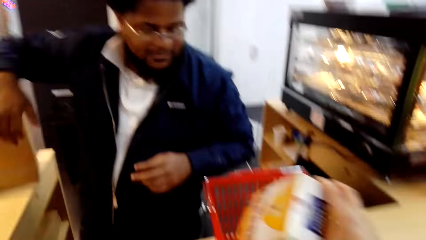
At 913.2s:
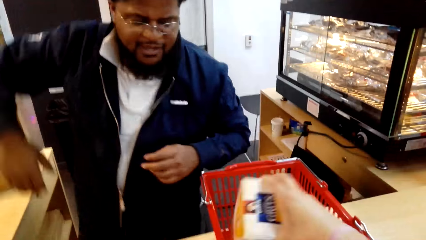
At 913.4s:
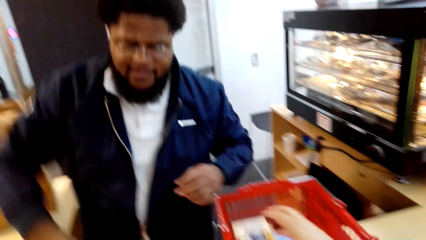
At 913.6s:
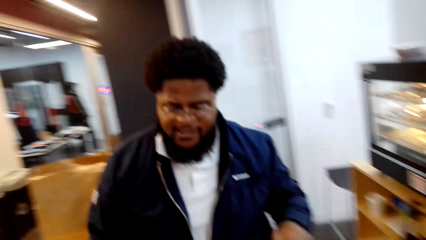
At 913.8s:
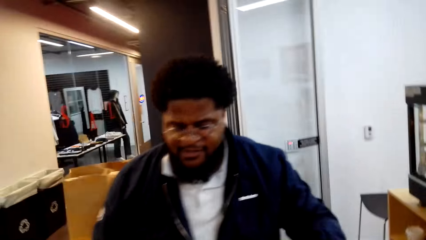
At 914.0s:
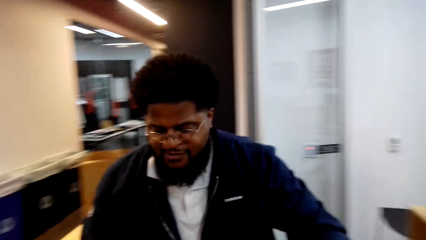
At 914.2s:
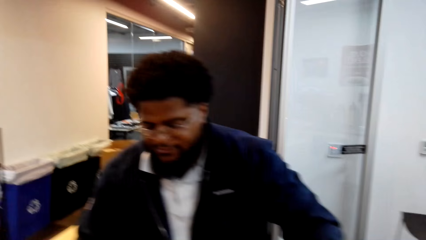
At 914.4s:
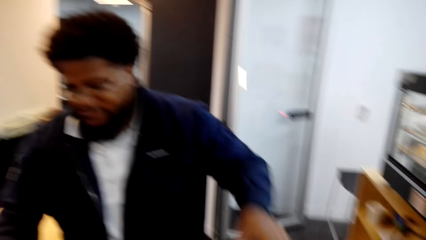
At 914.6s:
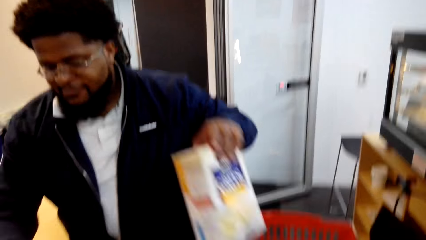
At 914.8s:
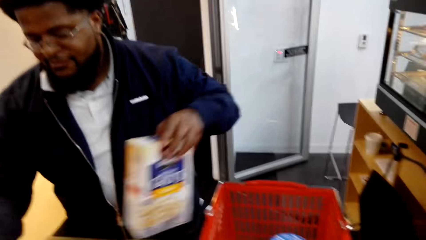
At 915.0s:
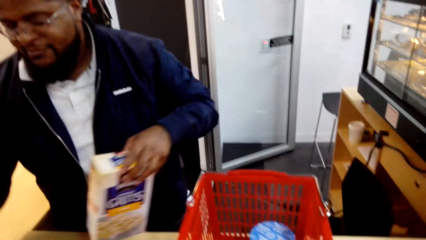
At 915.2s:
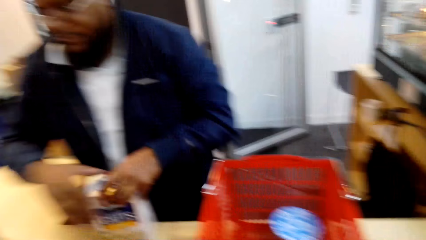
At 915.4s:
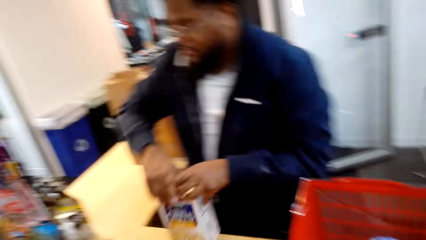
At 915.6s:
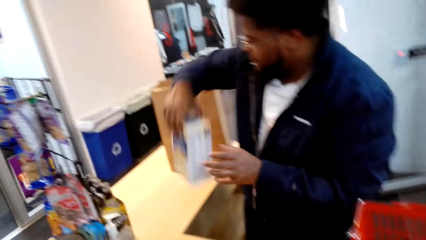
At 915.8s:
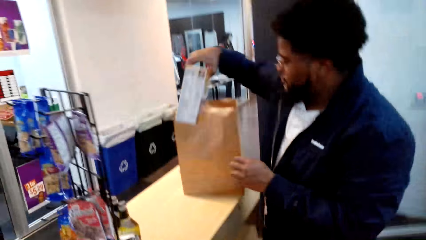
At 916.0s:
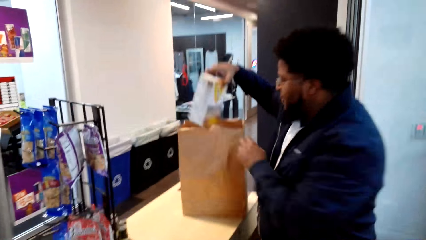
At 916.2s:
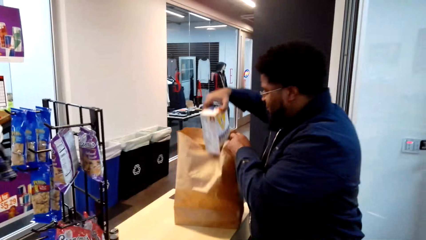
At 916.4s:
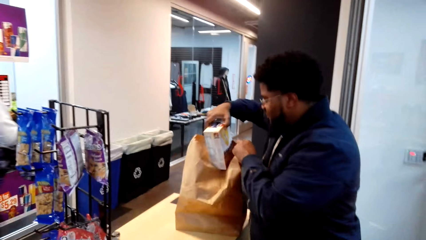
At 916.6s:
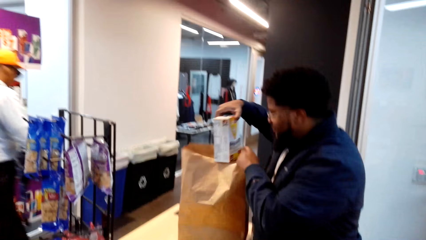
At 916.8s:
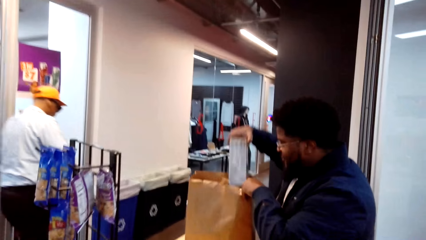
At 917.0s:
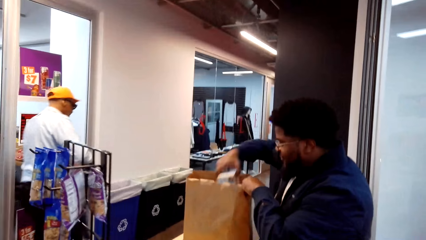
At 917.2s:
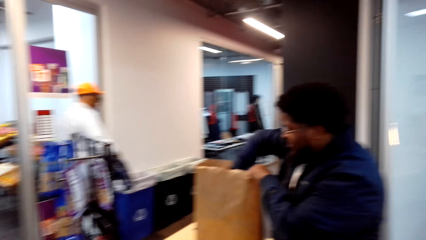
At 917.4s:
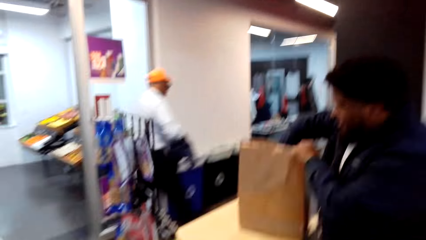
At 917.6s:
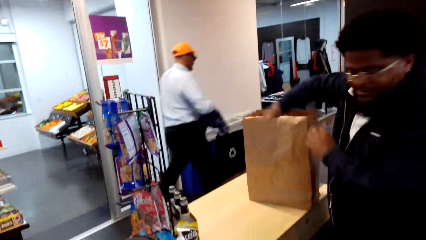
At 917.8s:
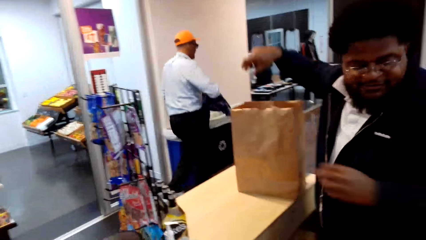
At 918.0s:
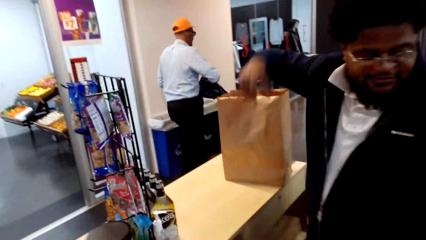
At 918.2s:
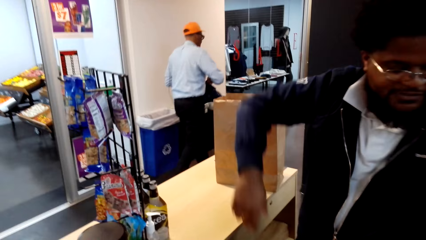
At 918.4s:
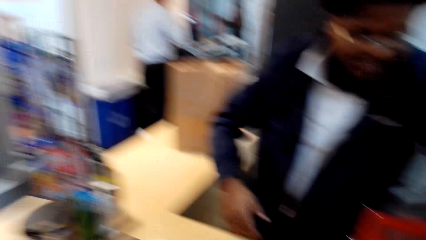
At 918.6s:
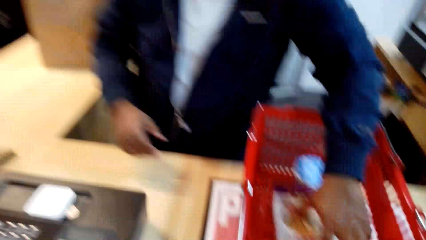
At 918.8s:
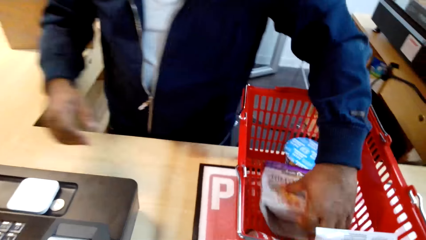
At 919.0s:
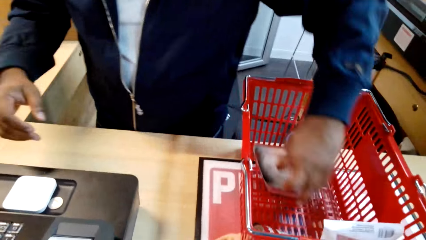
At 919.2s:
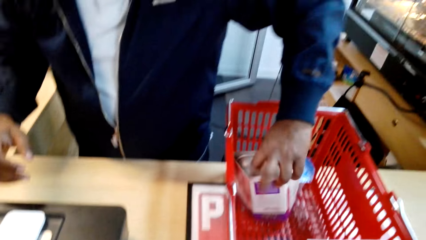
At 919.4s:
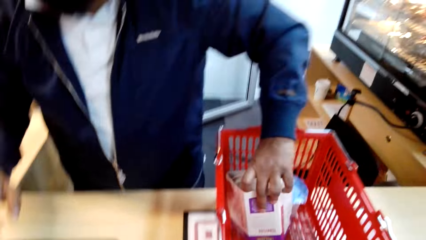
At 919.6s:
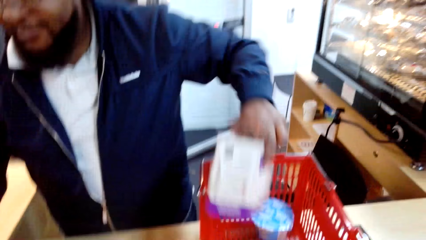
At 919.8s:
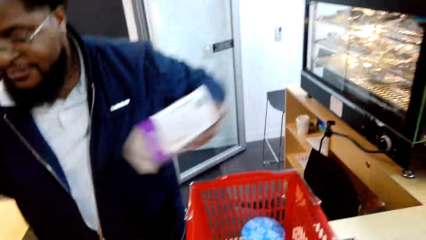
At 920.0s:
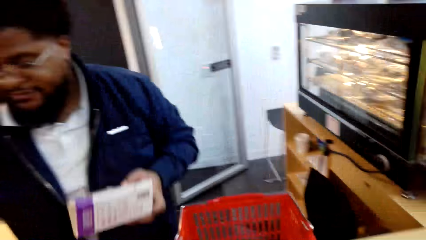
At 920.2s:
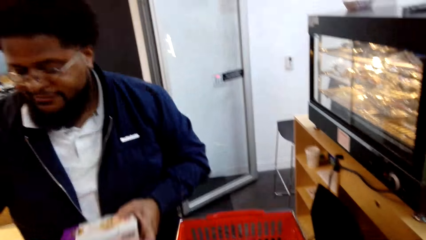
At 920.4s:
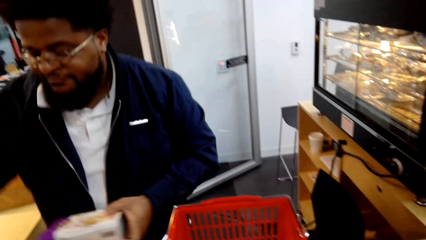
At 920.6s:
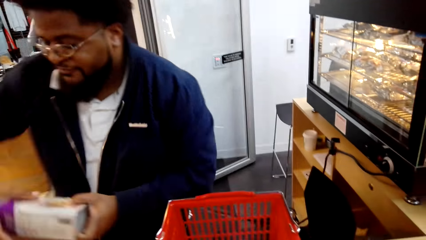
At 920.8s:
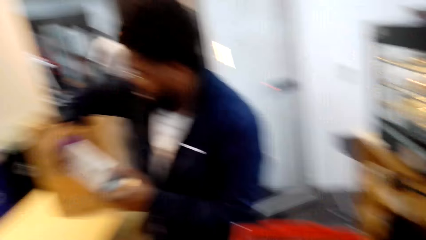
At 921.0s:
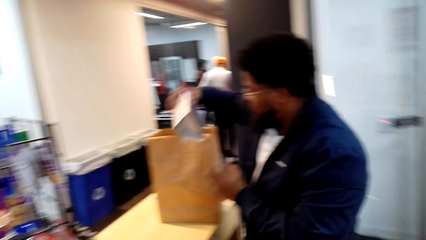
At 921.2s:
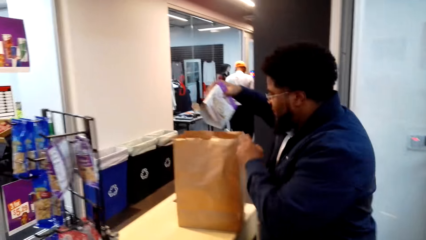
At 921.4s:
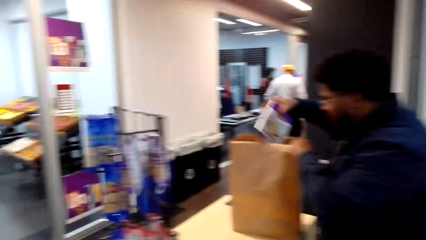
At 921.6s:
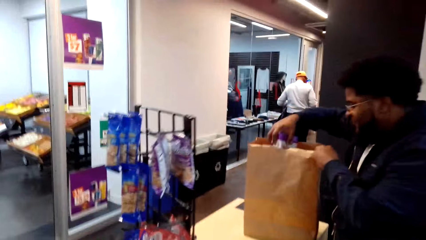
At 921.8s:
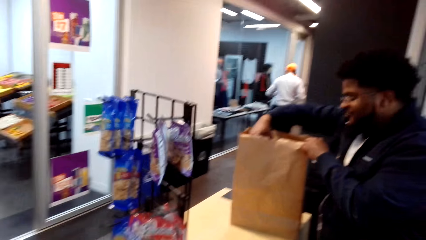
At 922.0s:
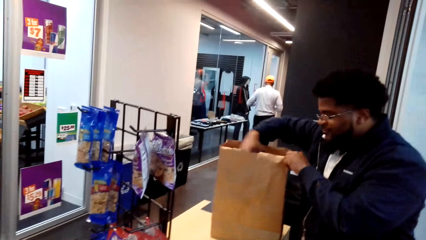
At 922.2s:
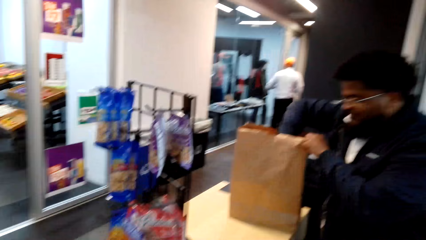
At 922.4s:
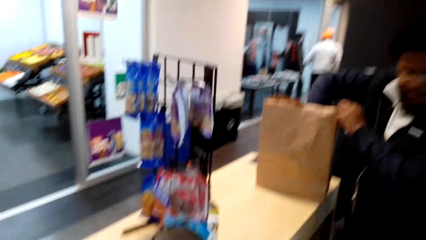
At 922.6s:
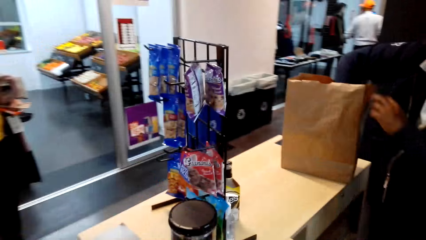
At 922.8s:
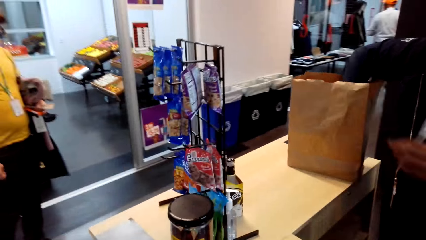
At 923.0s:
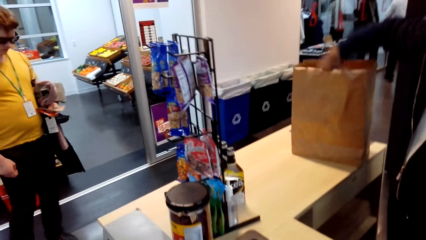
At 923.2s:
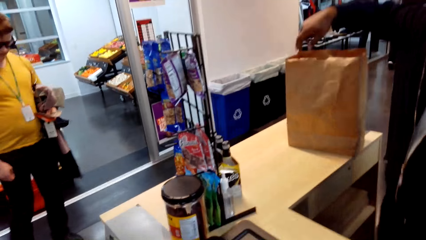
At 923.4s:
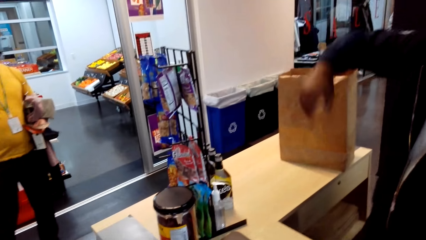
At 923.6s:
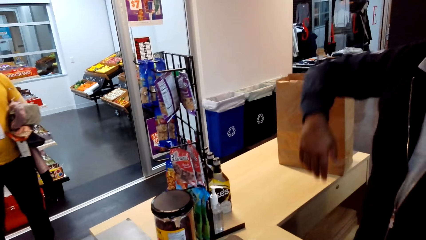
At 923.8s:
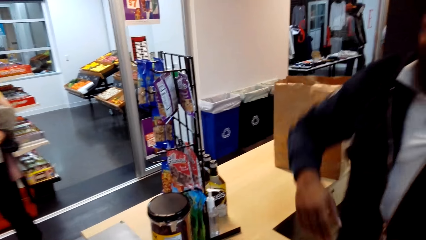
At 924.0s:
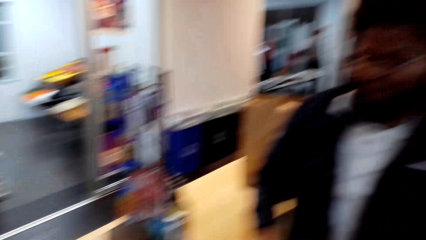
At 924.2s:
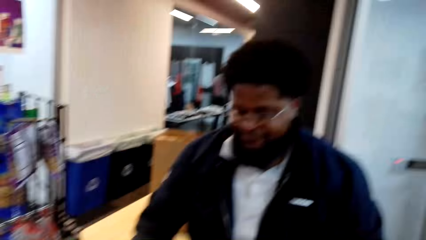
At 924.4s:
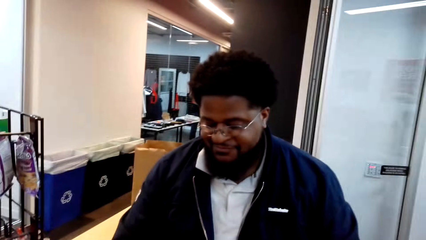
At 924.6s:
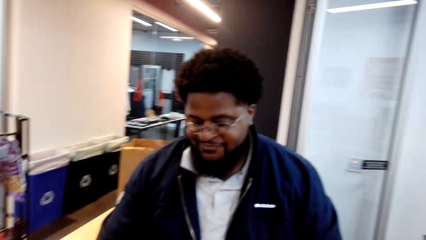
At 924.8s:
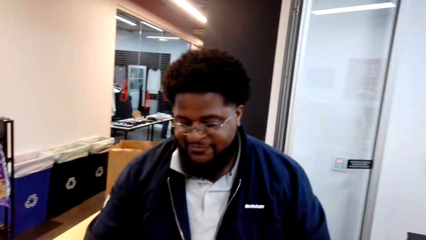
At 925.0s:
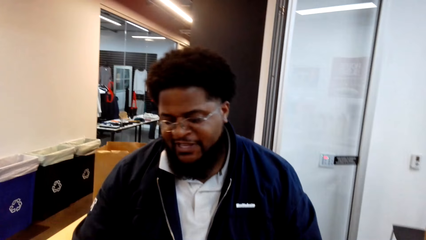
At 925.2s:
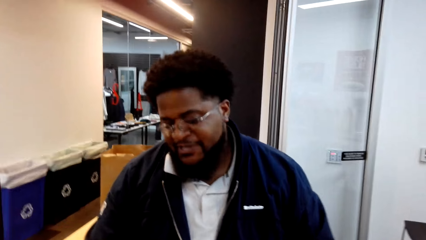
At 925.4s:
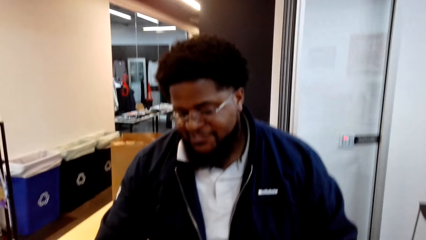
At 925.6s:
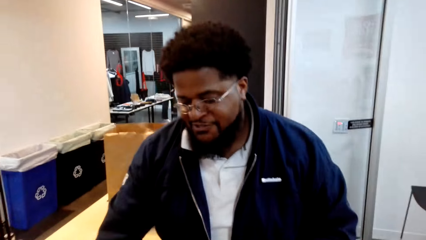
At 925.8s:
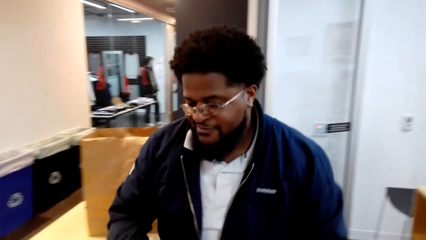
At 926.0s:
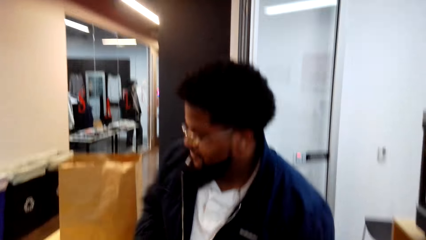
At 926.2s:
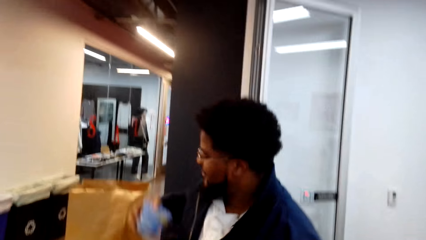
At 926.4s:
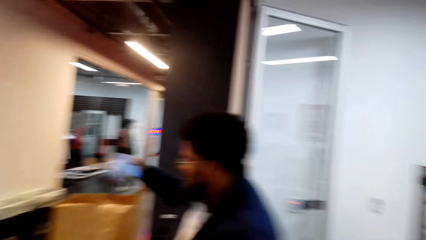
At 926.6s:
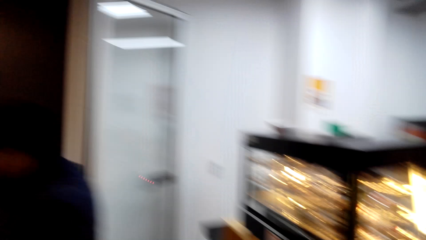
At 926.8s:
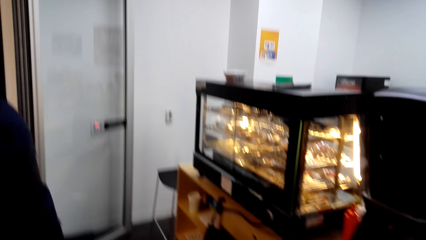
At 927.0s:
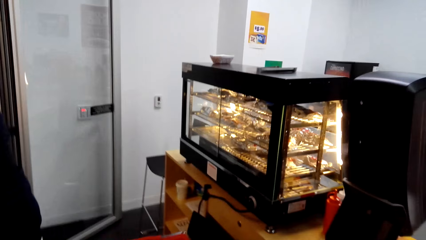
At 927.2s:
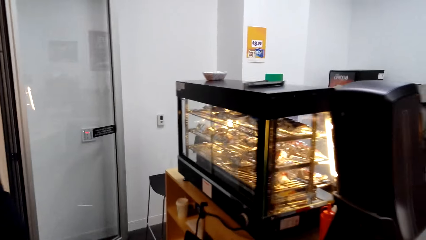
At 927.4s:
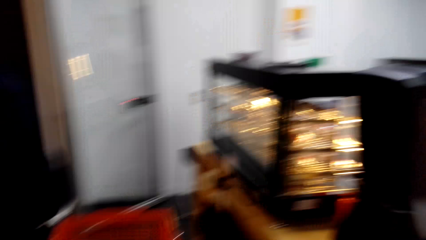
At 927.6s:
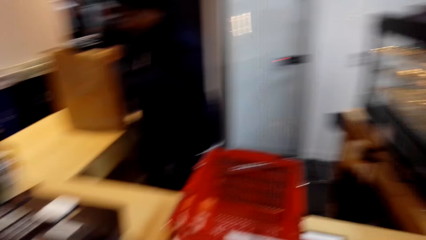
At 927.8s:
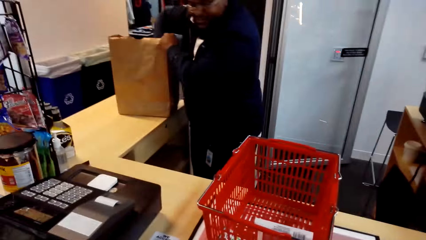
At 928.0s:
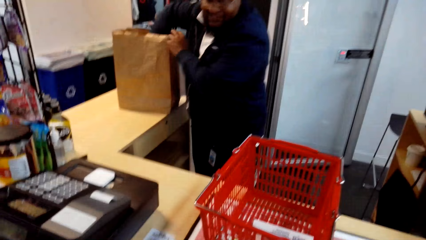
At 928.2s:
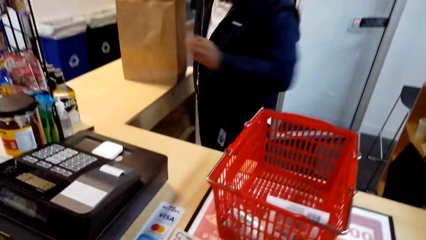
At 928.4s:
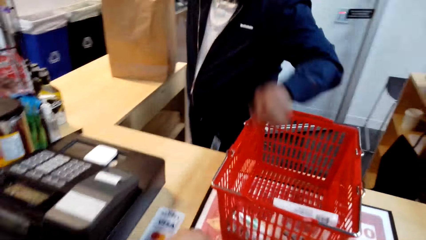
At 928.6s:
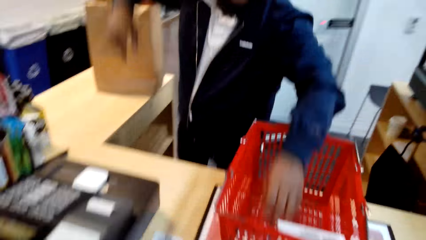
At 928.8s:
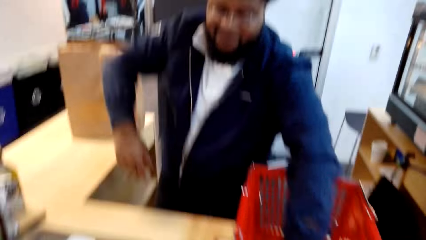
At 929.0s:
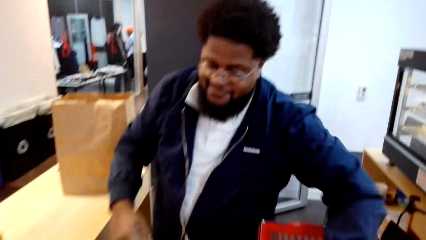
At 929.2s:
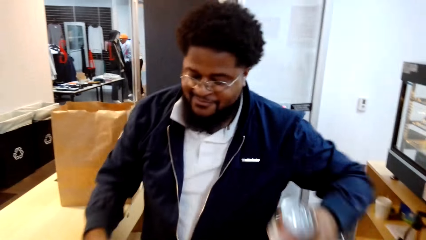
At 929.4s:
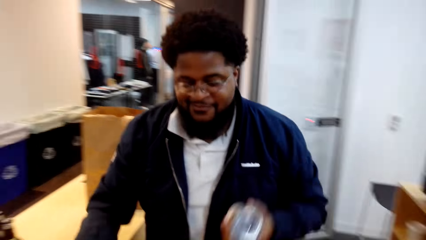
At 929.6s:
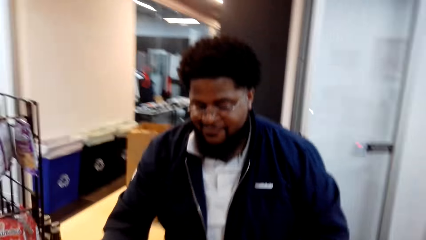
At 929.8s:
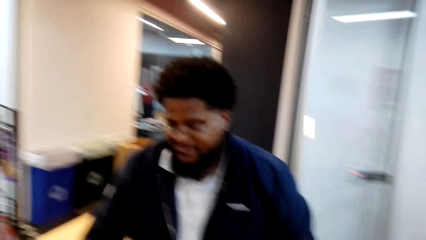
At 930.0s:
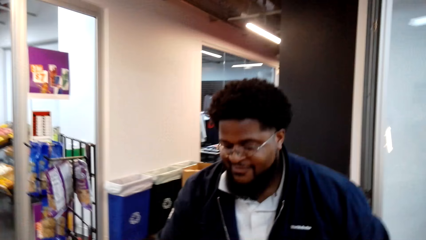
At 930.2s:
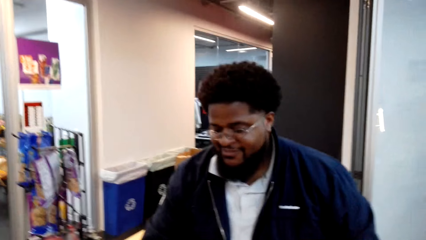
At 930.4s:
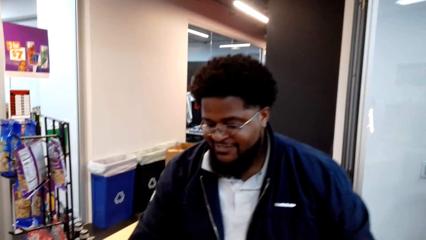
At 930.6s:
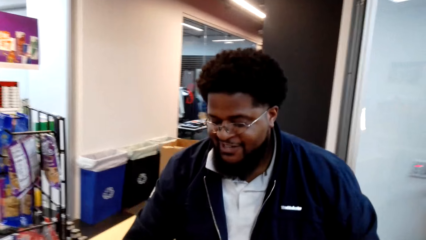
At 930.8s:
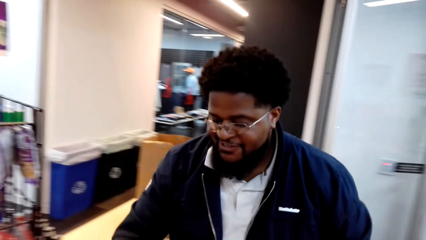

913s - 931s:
The camera wearer puts the container in the shopping basket. A cashier picks up a box of grits from the shopping basket. The camera wearer looks around. The cashier operates a cash register machine and puts the box of grits in the paper bag. A man walks around. The cashier moves around, picks up a box of tomyum from the shopping basket, and operates the cash register machine. The man walks around. The cashier puts the box of tomyum in the paper bag. The camera wearer talks to the cashier. The cashier moves around, operates the cash register machine, talks to the camera wearer, moves around, and puts a can in the shopping bag. The camera wearer looks around. The cashier picks up a tin from the shopping basket. The man opens a door. The cashier operates the cash register machine.
